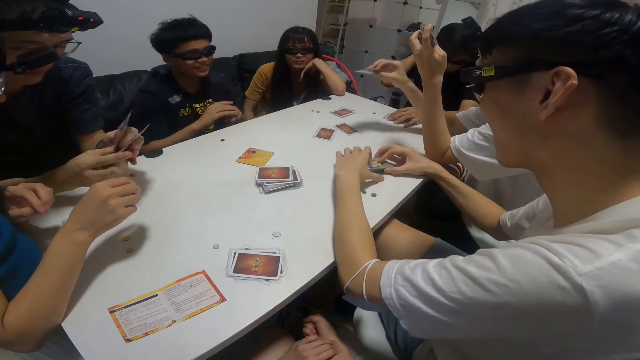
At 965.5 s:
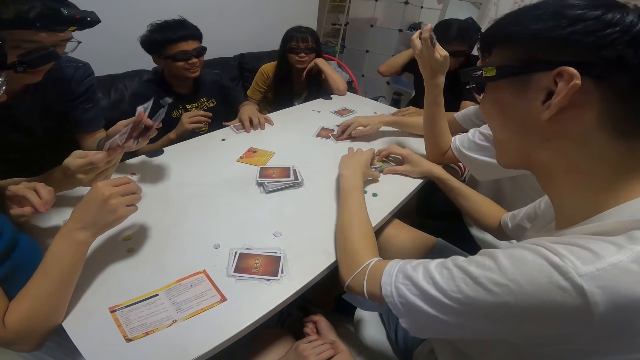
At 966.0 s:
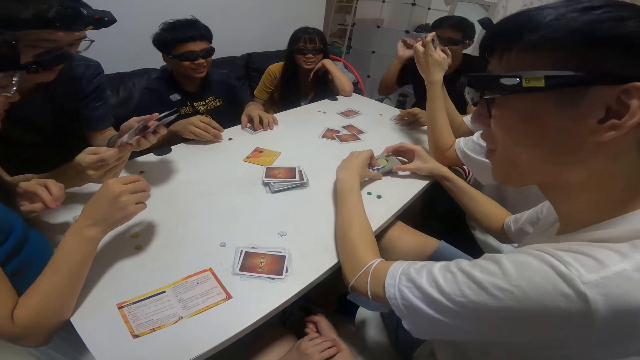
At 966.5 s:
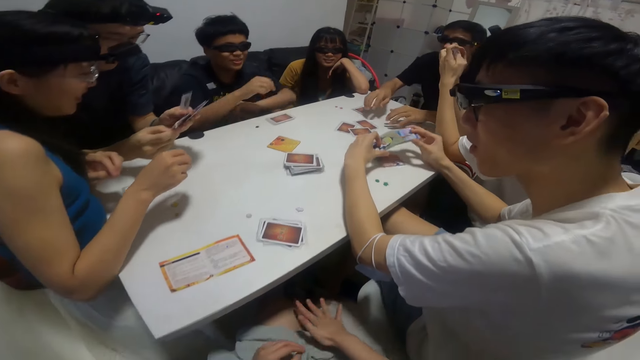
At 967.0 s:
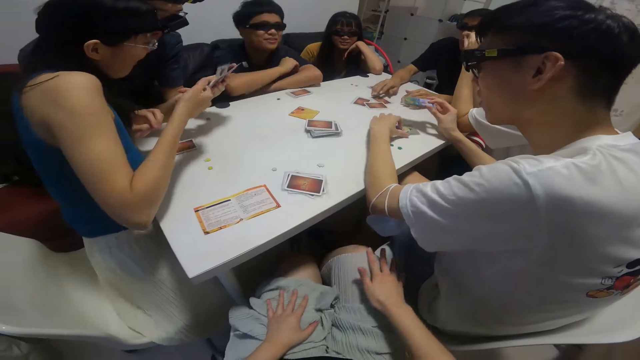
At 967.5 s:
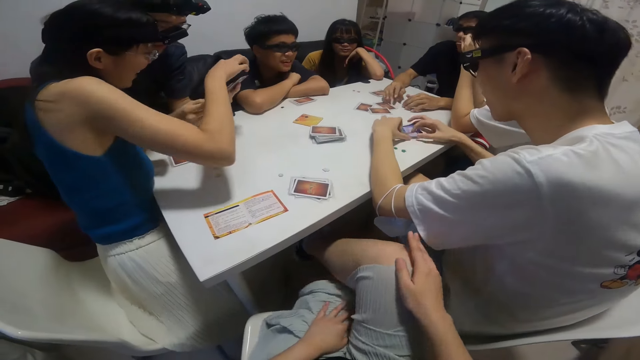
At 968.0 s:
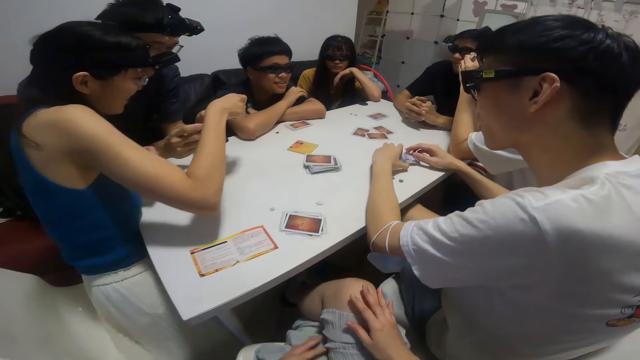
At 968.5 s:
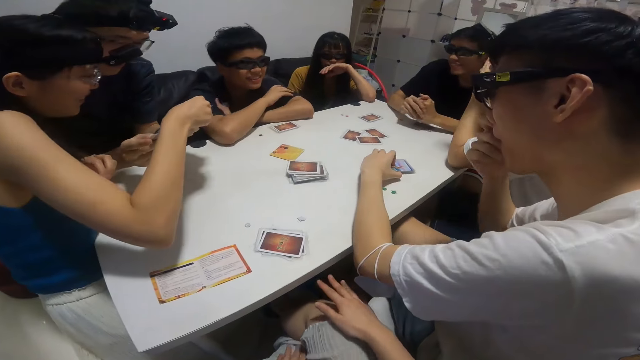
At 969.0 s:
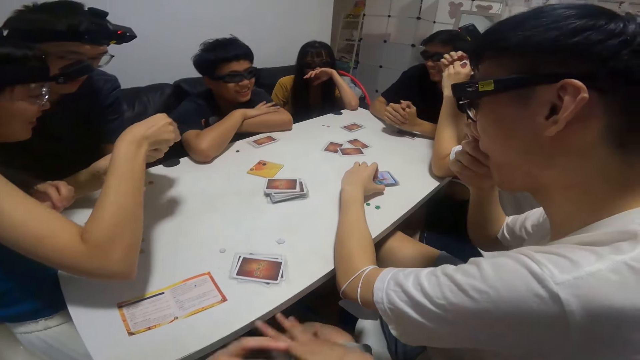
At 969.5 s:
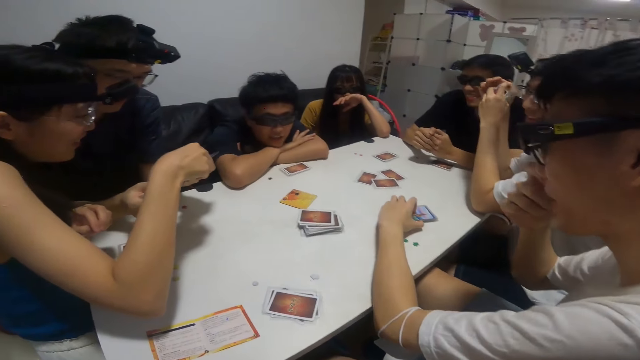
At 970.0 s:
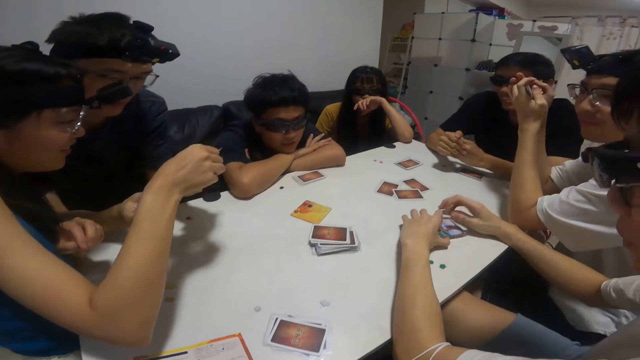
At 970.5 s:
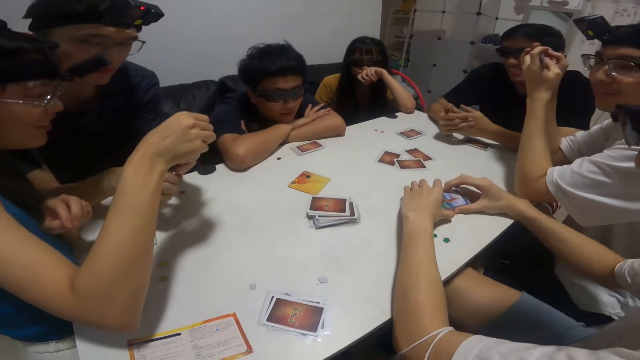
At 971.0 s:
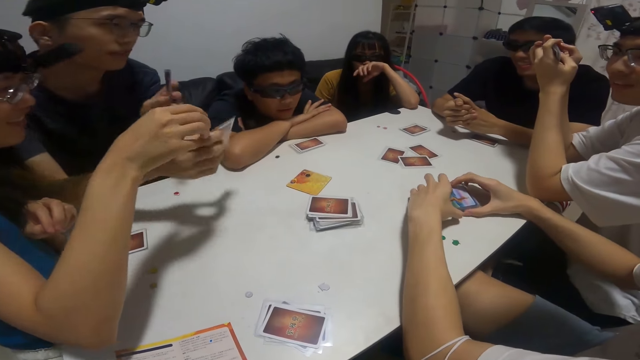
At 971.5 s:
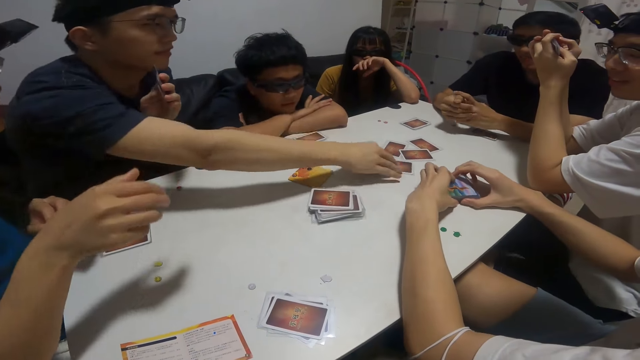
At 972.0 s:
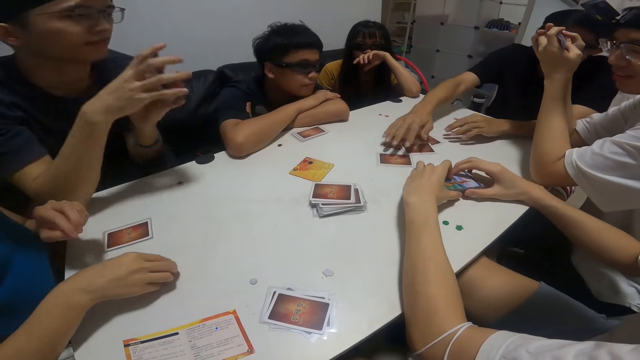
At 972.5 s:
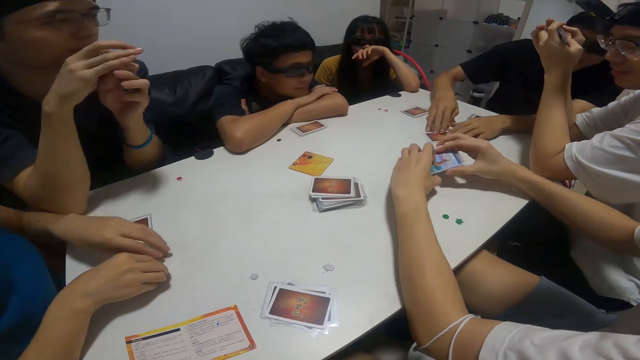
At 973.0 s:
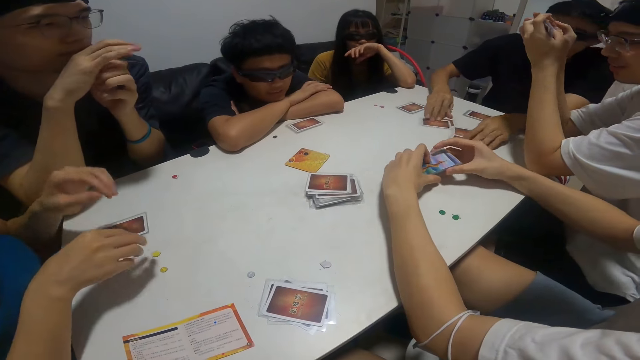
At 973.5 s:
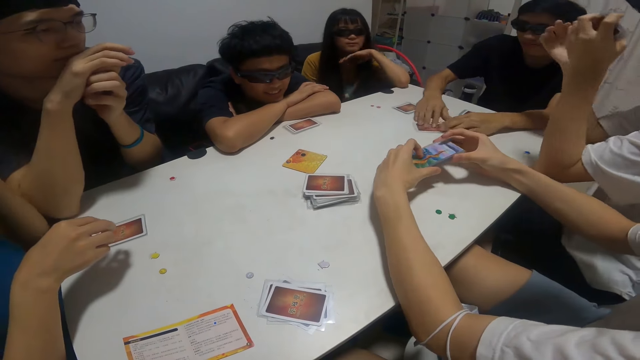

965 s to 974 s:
A boy plays another card on the table with his right hand. A man plays another card on the table with his right hand. Another boy drops some cards on the table with his left hand. The man picks another card from the table with his right hand. The camera wearer looks at the cards on the table. He puts his legs together. He looks at the cards on the table. Another man plays another card on the table with his right hand. A third man grabs the cards on the table with both hands.

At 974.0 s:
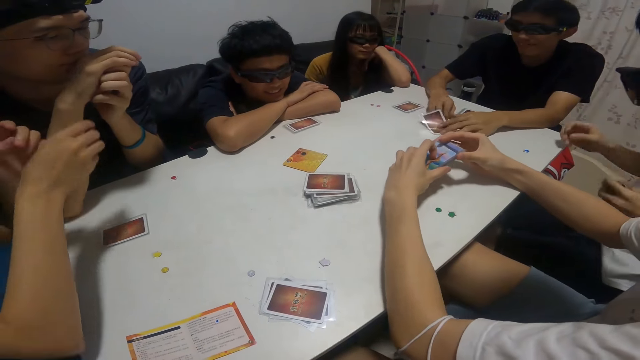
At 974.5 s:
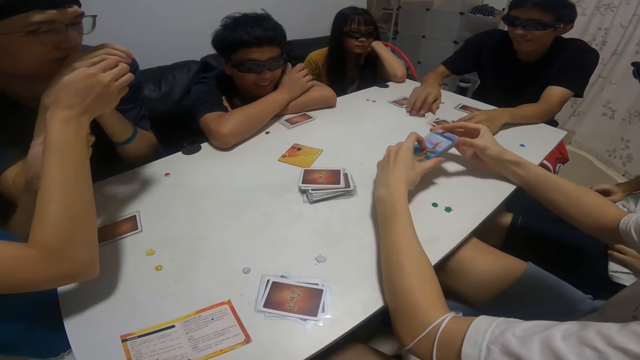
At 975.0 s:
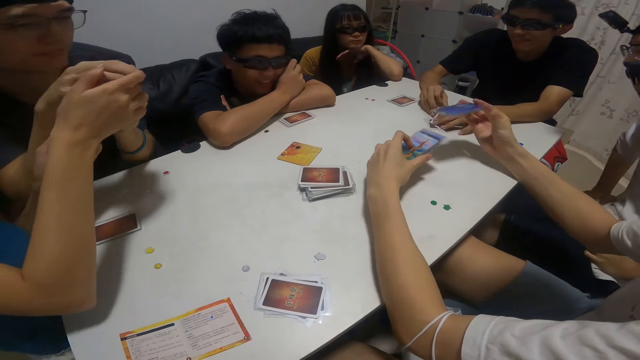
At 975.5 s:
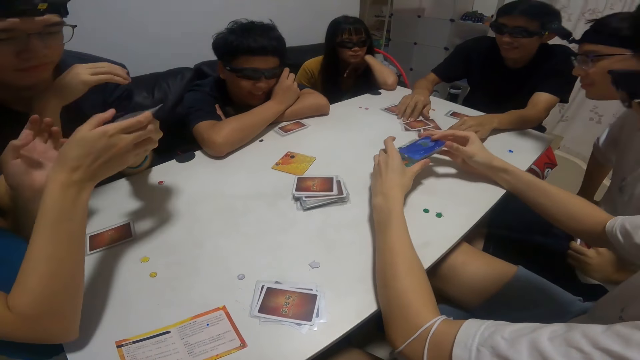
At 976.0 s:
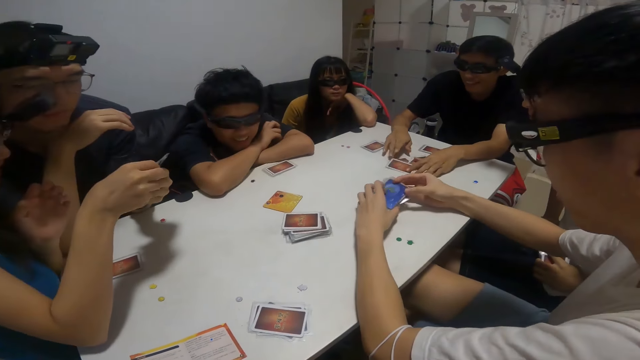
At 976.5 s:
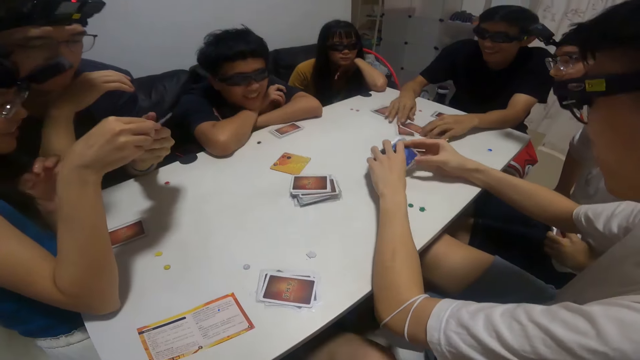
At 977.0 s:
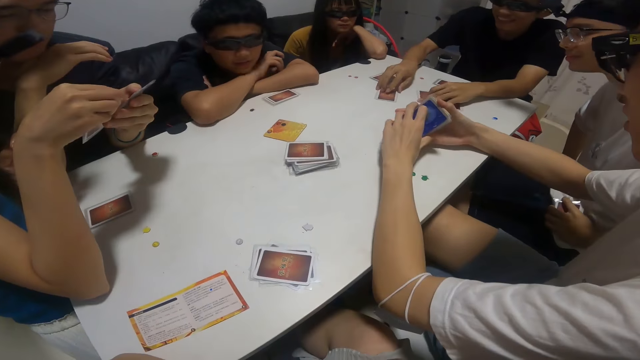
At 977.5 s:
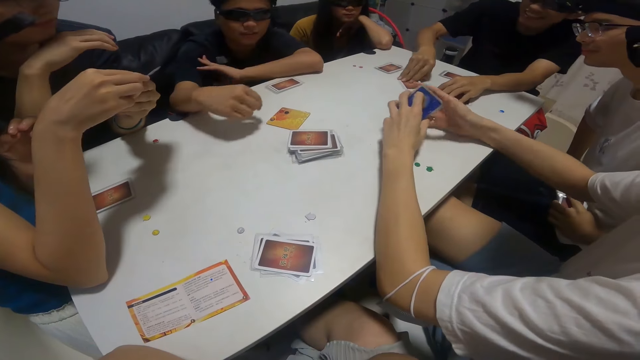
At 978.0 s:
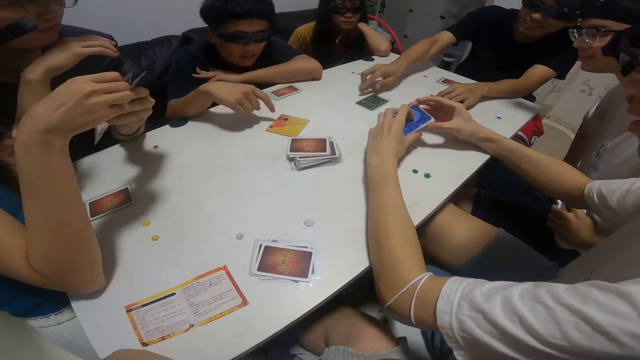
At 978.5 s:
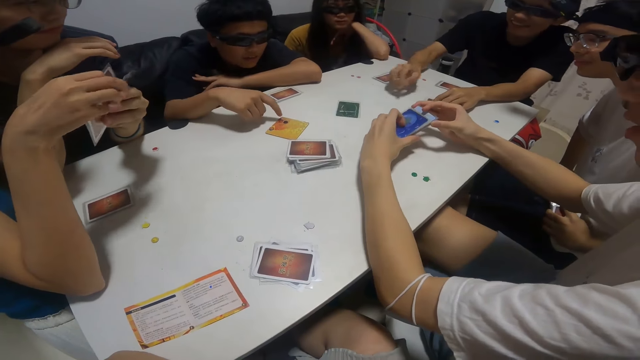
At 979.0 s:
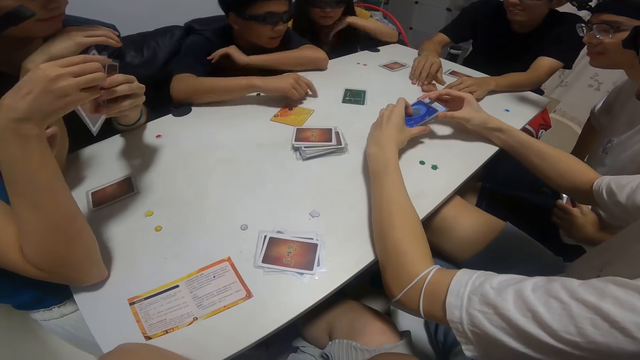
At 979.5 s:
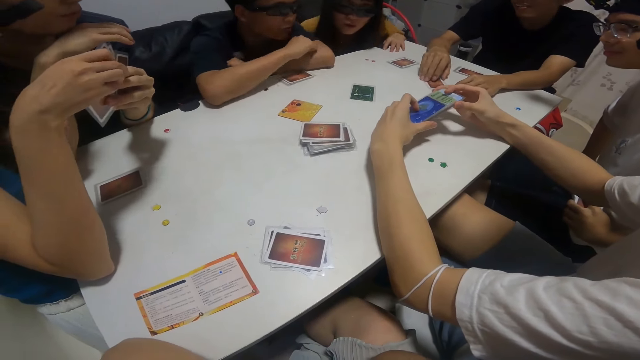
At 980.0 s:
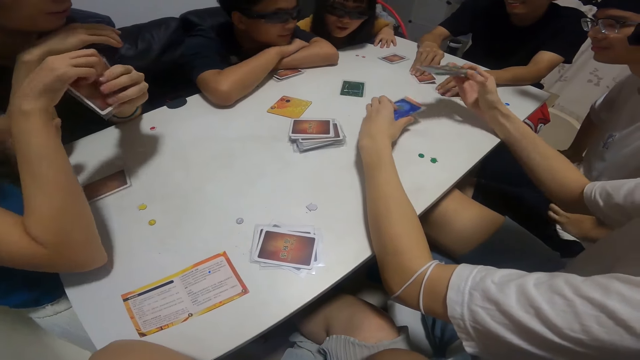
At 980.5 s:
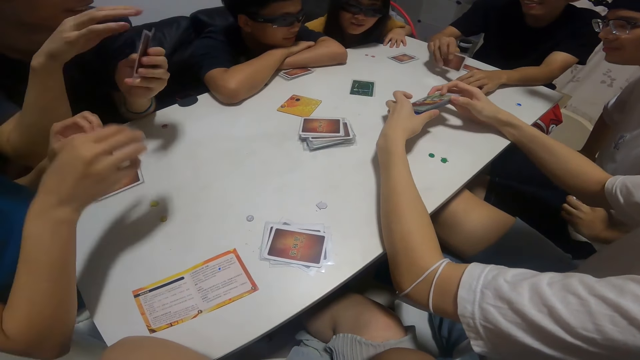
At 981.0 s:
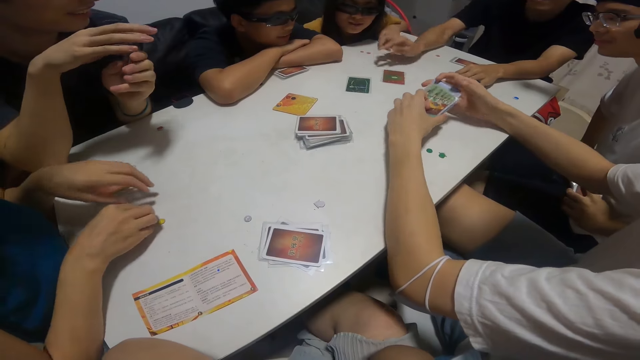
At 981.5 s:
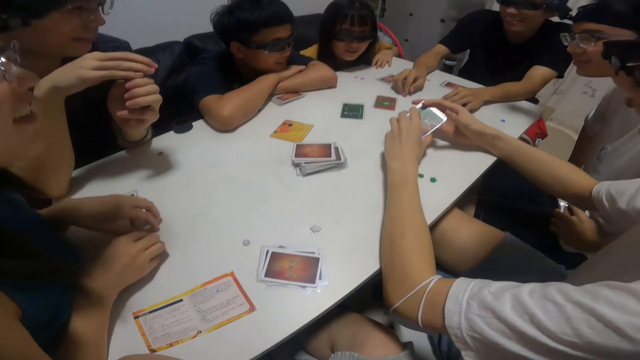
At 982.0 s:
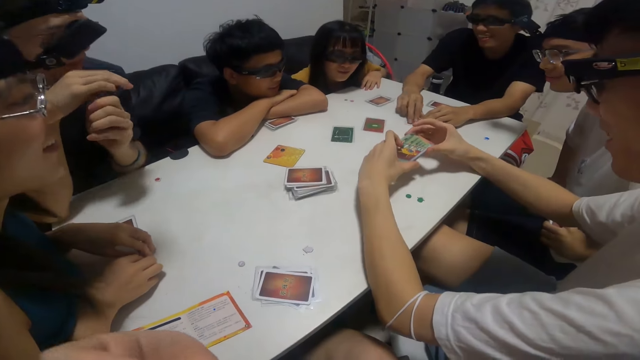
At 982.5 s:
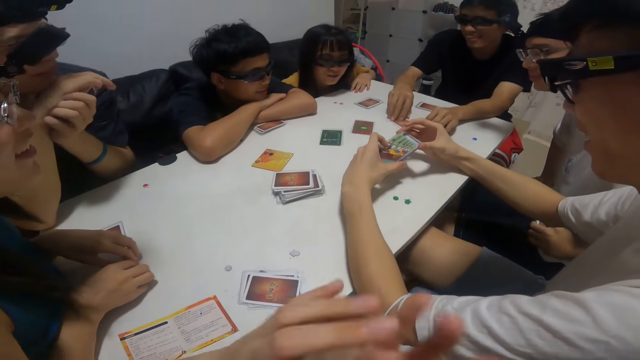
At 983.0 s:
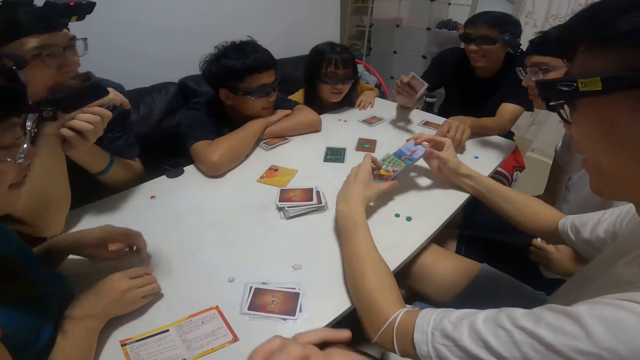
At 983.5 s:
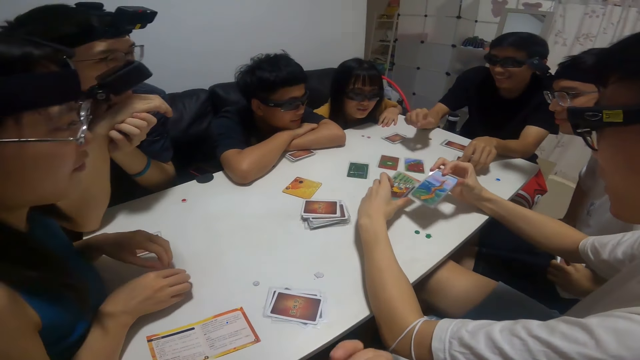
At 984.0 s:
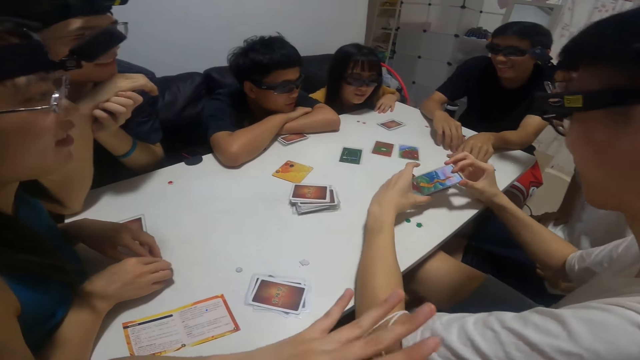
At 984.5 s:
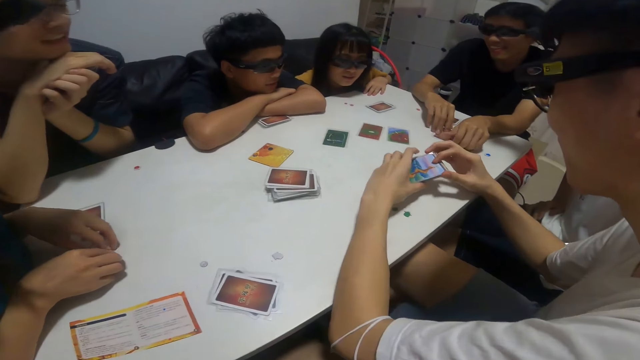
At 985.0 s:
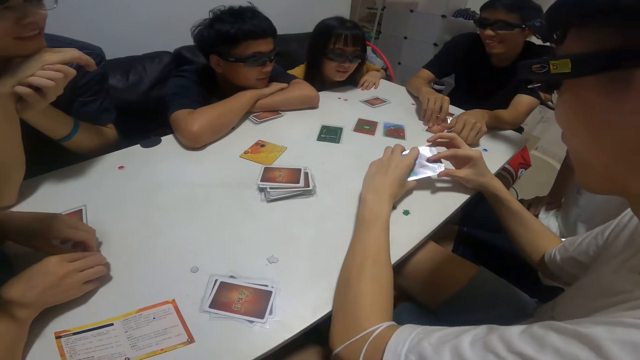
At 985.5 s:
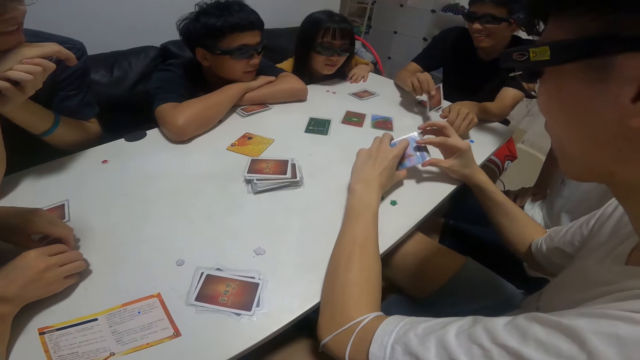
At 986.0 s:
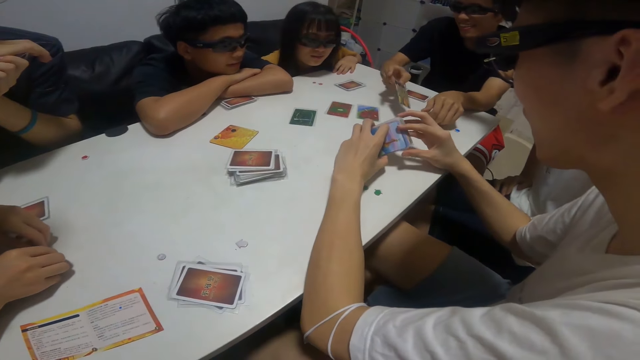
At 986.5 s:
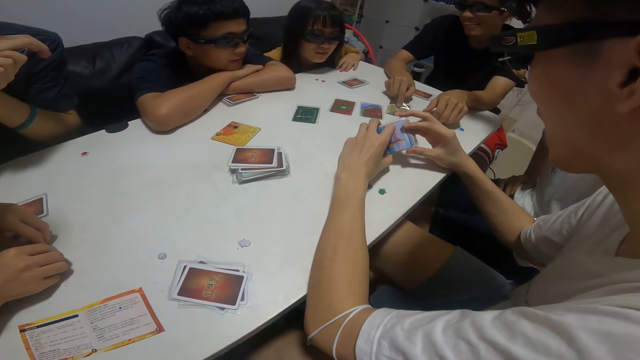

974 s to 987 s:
A man shuffles the cards on the table with both hands. The man picks the cards on the table. The camera wearer looks at the man shuffling the cards. The man plays another card on the table with his right hand. The camera wearer looks at the cards on the table. The man plays another card on the table with his right hand, and again. Another man shuffles the cards on his hands.
